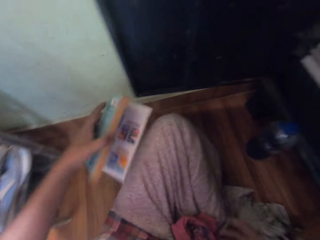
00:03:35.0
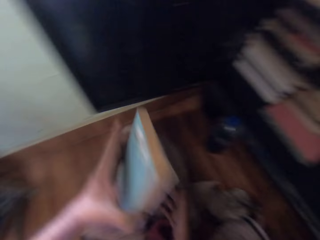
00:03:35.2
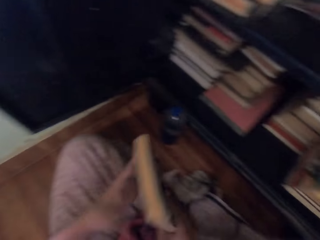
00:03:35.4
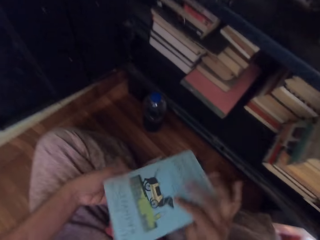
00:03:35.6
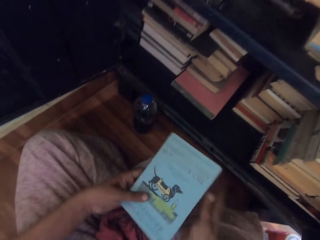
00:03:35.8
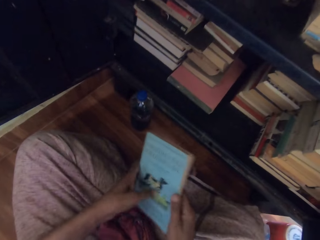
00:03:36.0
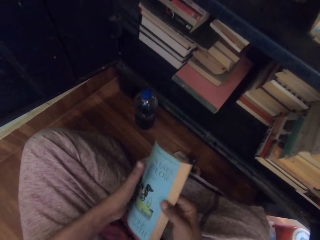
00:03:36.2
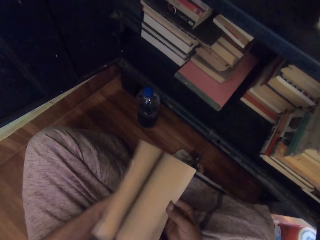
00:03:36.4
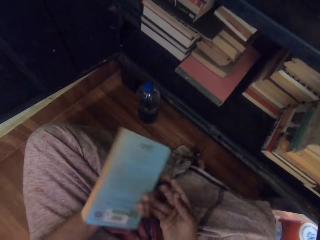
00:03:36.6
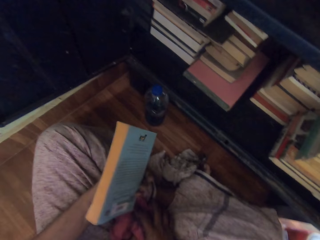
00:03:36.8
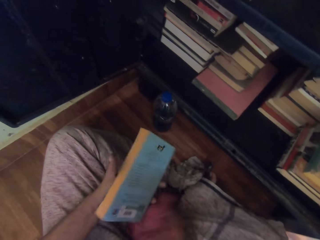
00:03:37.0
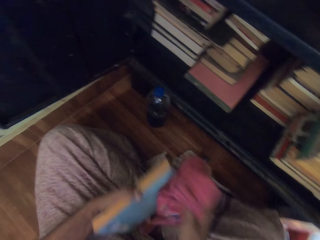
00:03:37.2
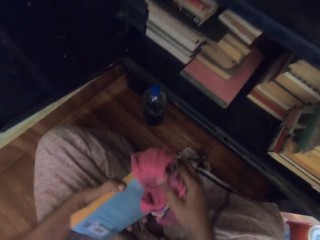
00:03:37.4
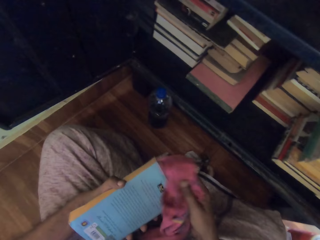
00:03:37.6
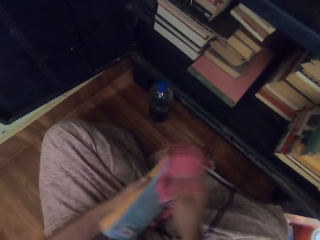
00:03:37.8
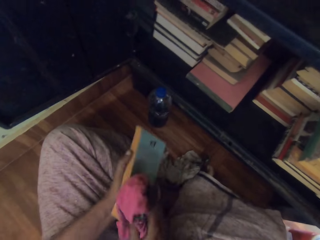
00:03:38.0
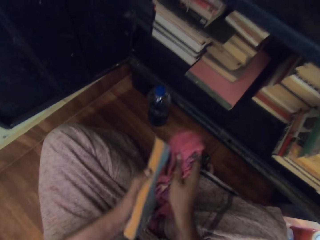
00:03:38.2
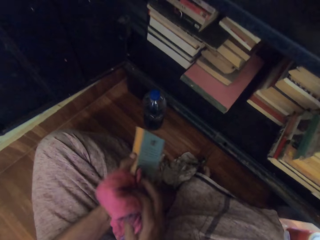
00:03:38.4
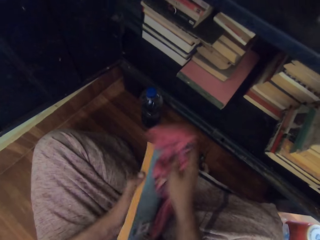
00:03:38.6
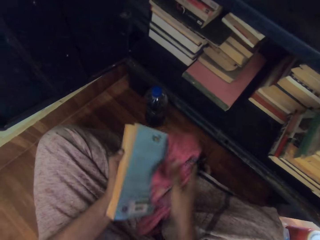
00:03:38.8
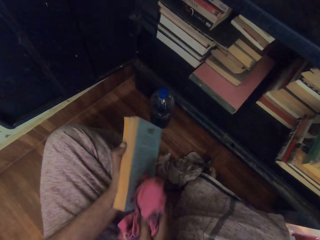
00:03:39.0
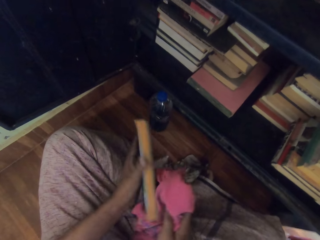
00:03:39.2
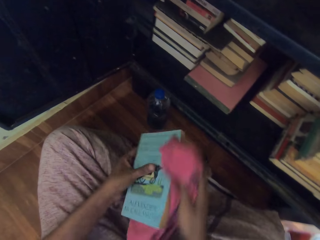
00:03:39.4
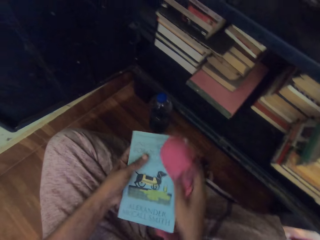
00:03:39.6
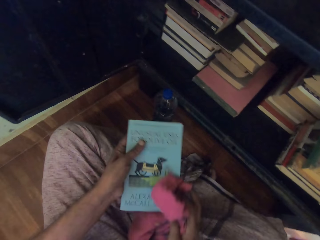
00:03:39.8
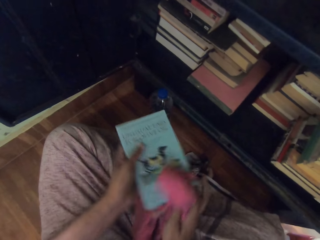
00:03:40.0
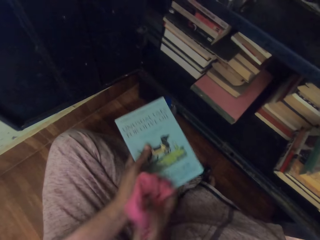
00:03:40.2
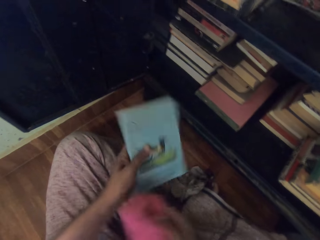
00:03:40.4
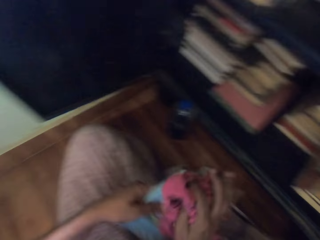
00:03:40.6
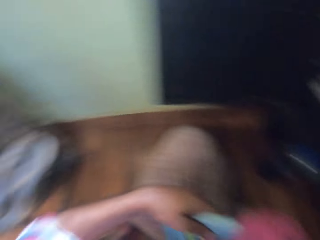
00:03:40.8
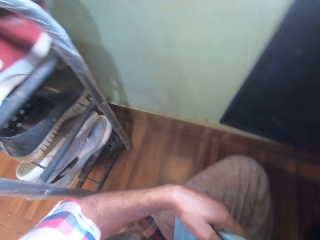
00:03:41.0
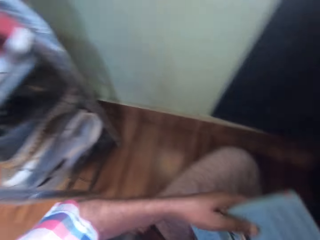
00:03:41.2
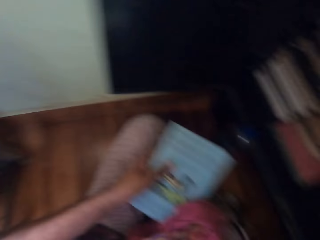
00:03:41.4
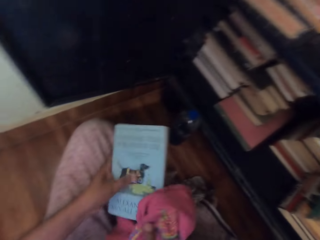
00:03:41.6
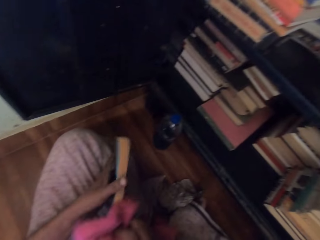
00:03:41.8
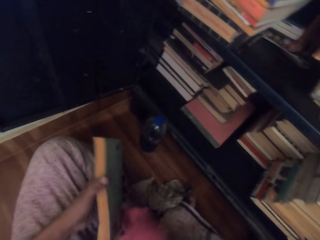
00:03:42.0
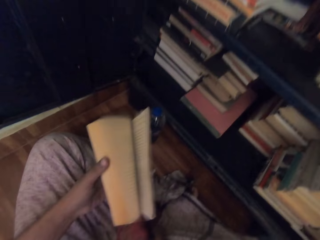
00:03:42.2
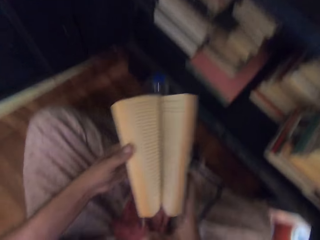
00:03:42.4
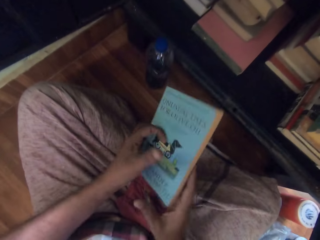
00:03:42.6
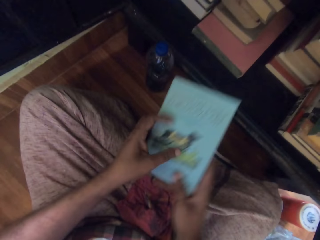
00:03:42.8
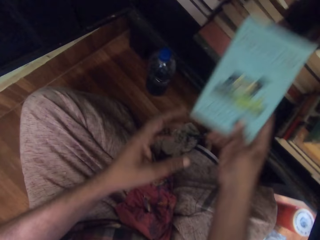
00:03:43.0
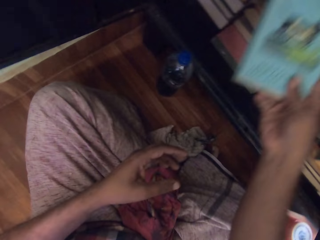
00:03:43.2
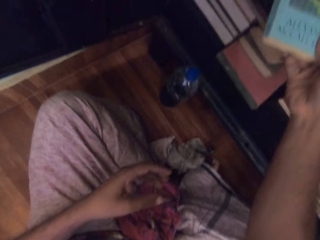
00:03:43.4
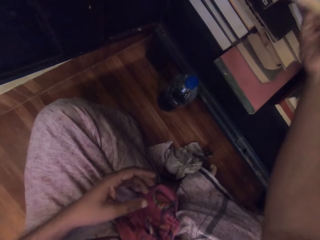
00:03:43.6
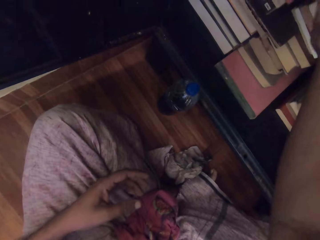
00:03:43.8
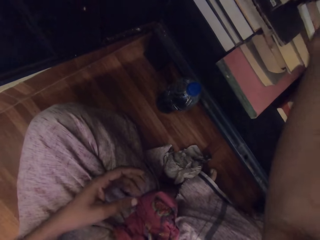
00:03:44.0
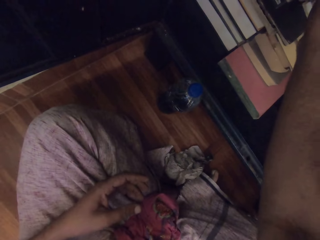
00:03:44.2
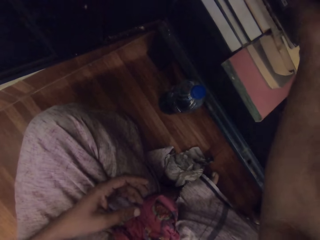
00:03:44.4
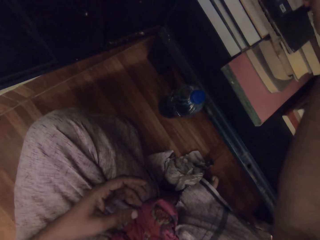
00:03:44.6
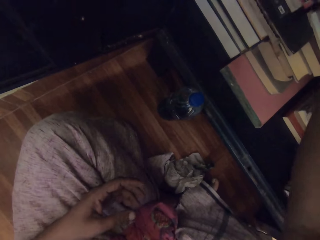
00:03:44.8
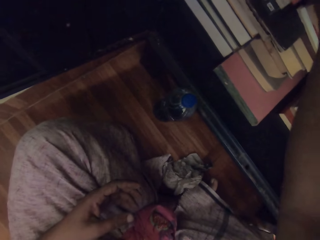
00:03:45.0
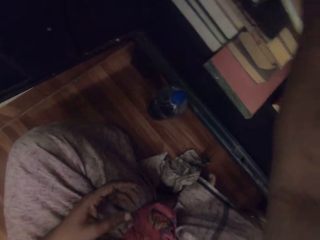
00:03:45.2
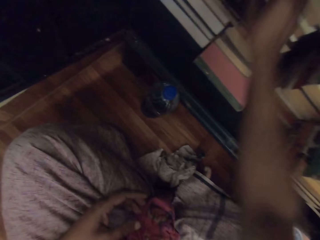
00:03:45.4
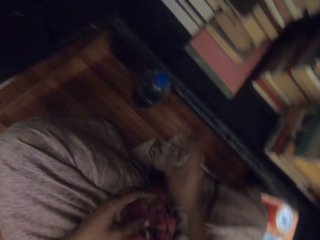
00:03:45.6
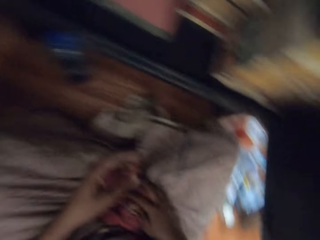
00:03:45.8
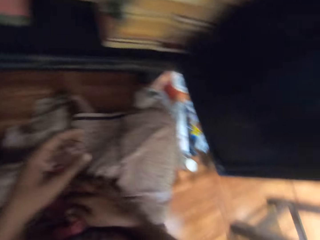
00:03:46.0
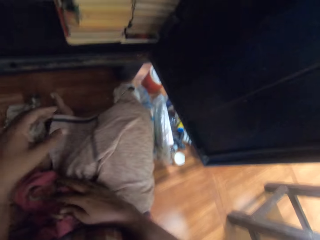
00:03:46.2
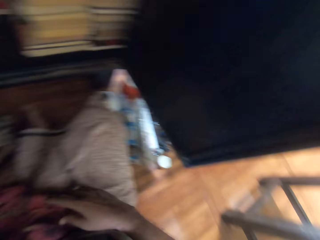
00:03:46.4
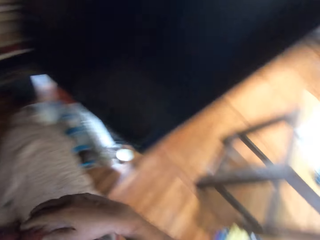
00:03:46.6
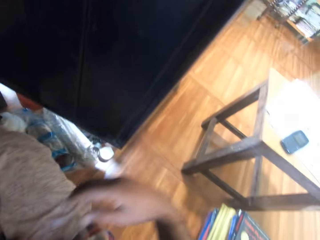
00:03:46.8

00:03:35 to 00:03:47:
The camera wearer picks up a book on the floor with his left hand. He adjusts the book in his hands. He flips the pages of the book in his left hand with his right hand. He opens the book. He picks up the rag on the floor with his right hand. He cleans the book in his left hand with the rag in his right hand. He drops the rag in his right hand on the floor. He flips the pages of the book in his left hand. He holds the book with both hands. He places the book inside the cabinet with his right hand.

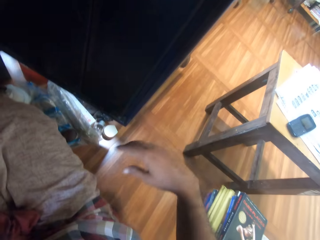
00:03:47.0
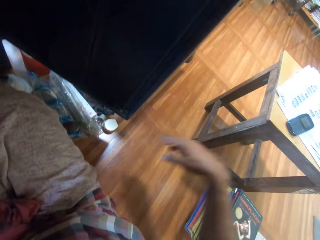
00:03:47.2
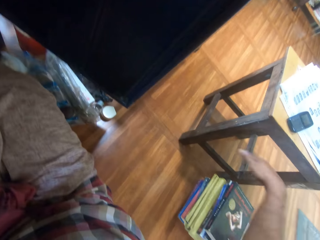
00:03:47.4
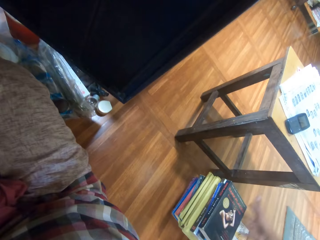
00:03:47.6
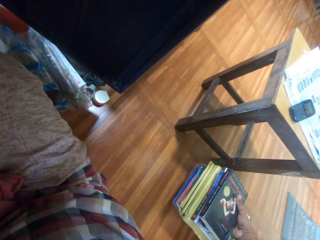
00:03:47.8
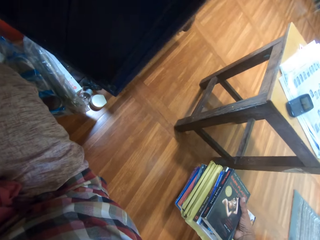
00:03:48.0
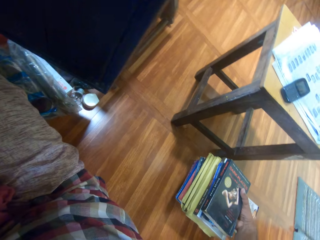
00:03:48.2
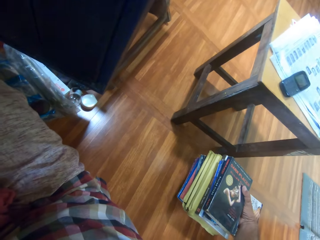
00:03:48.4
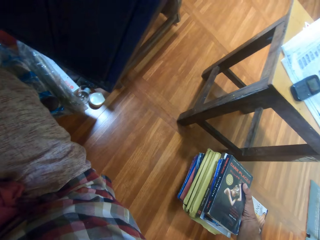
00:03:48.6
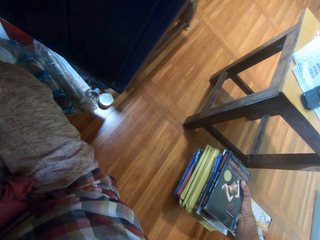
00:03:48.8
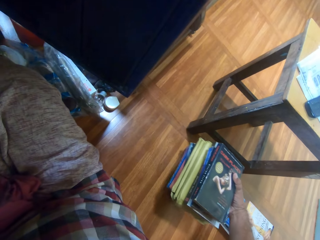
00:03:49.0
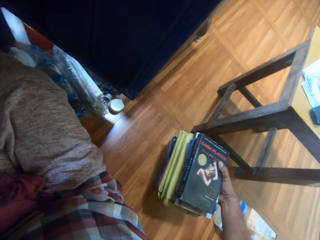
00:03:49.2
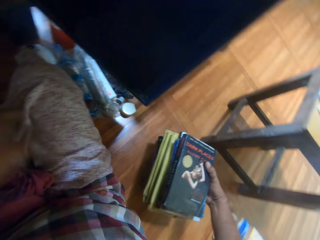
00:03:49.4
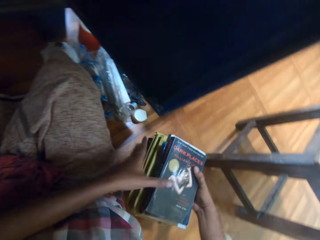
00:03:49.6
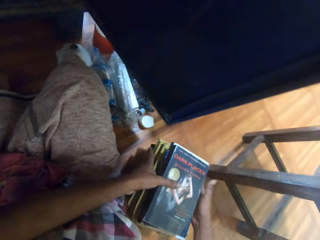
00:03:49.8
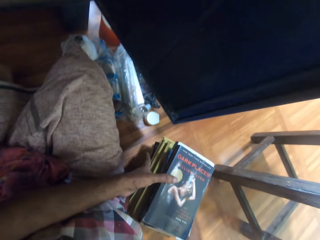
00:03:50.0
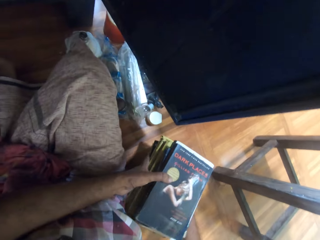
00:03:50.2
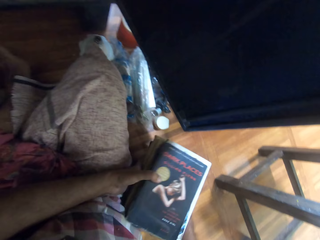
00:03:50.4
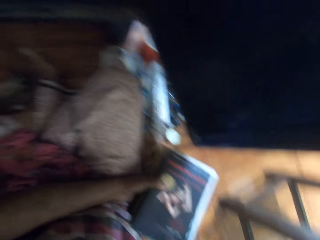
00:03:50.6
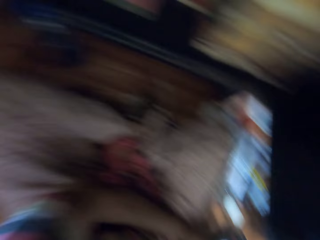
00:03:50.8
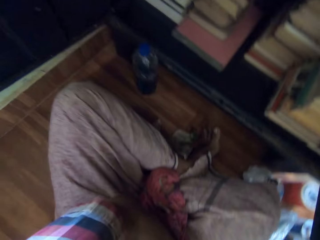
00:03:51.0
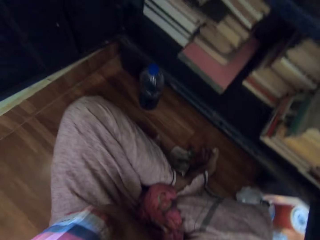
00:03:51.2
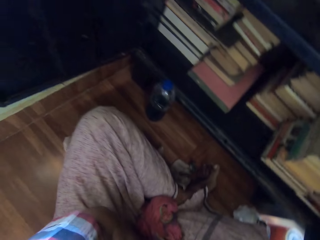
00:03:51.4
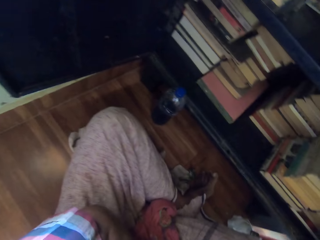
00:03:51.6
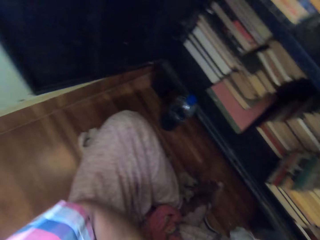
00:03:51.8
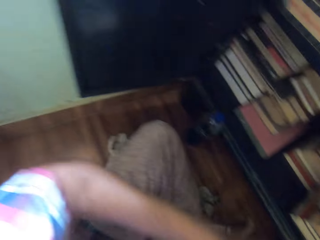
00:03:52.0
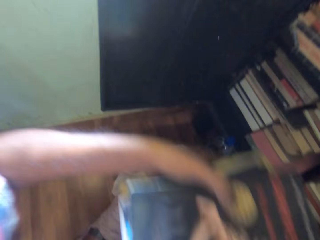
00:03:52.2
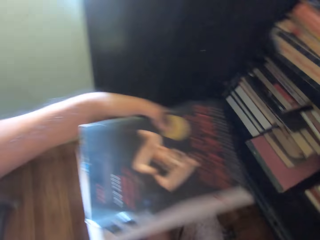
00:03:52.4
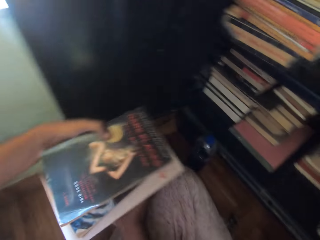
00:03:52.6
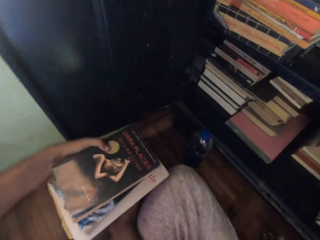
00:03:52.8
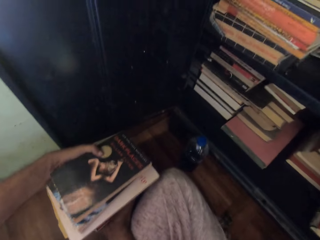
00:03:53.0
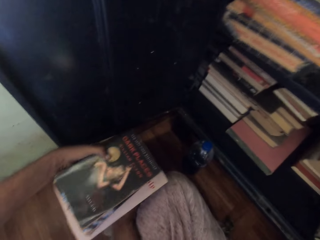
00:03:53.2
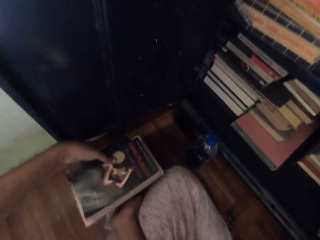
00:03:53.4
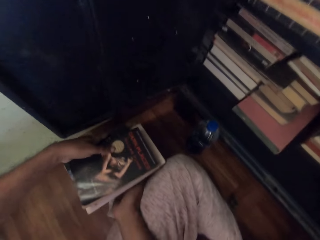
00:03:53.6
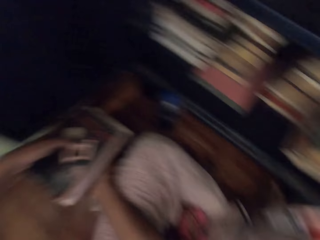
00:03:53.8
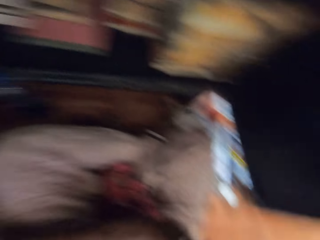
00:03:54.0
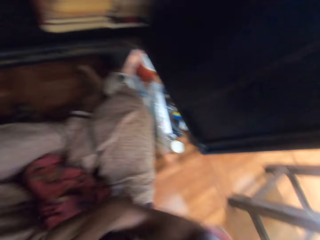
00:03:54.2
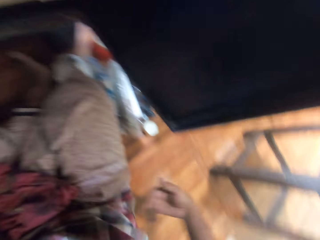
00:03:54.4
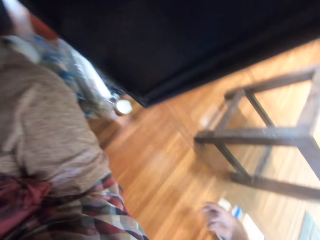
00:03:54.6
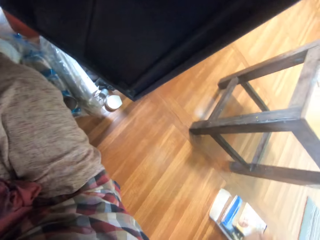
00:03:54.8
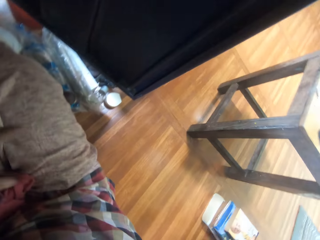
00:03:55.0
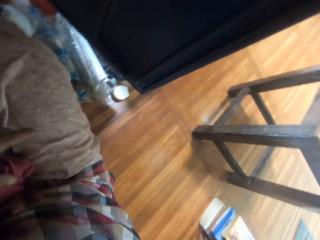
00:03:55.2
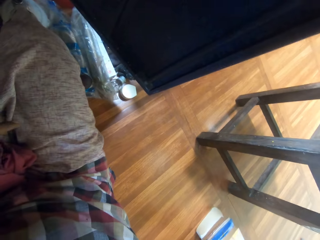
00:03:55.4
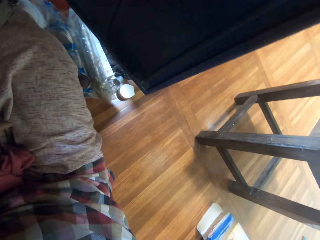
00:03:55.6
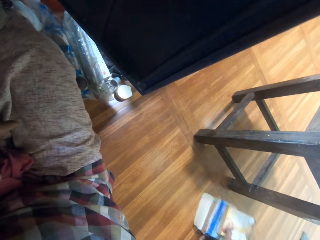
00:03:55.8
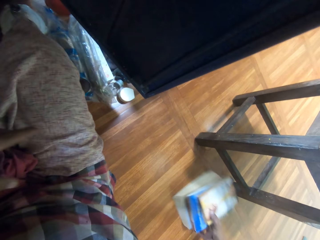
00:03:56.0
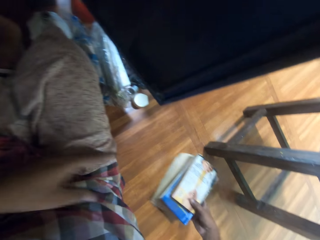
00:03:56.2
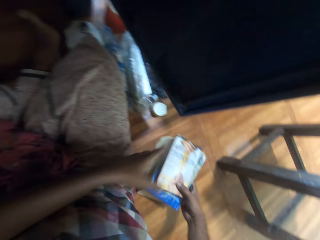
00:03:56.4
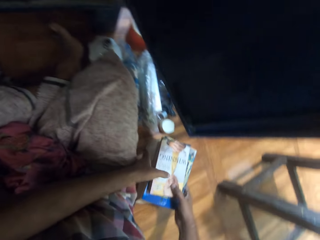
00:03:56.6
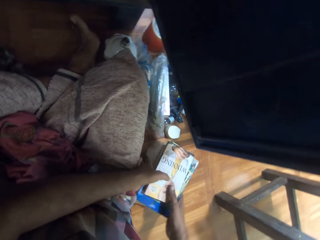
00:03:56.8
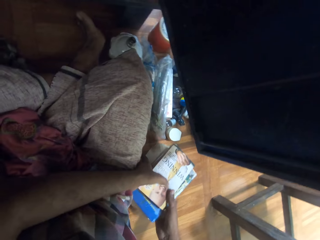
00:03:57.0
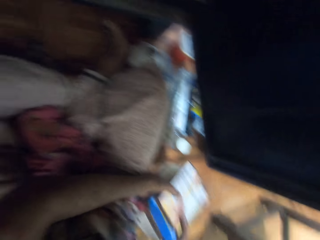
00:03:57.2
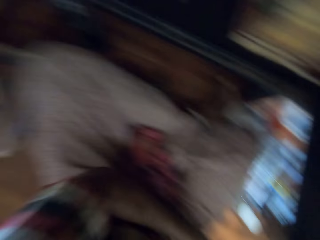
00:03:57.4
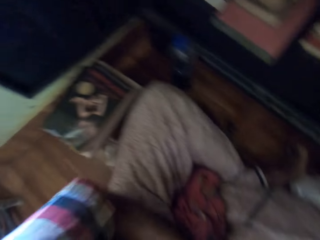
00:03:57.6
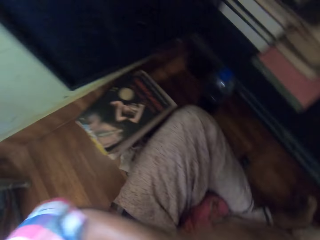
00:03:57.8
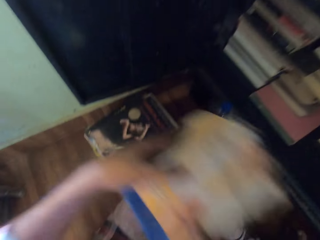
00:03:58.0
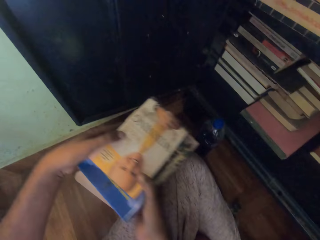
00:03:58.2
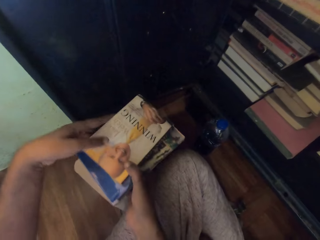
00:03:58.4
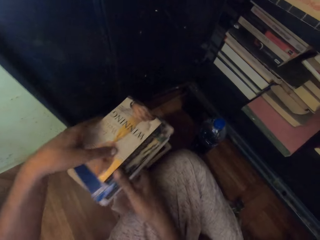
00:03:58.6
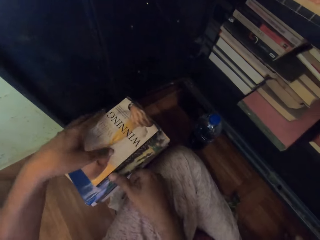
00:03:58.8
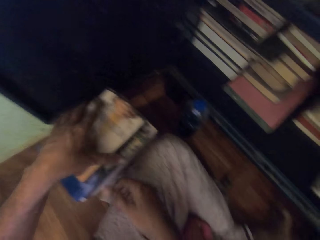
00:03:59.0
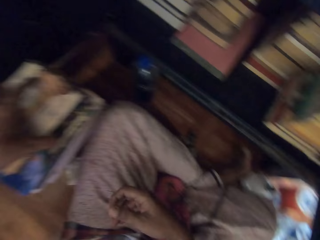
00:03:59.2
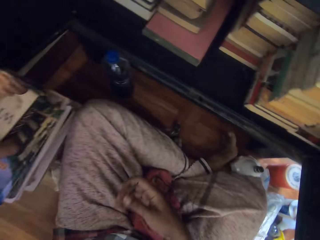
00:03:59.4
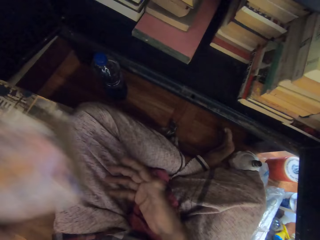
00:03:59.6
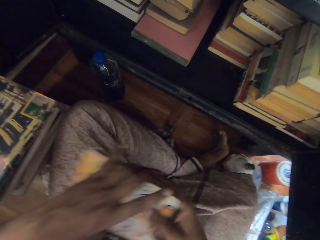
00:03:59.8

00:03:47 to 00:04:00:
The camera wearer moves a pile of books on the floor closer with his right hand. He packs the pile of books with both hands. He drops the pile of books in his hands on the floor. He moves a pile of books on the floor closer with his right hand. He packs the pile of books with both hands. He drops the books in his hands on the pile of books on the floor. He picks up a book from the pile of books on the floor with his left hand.
